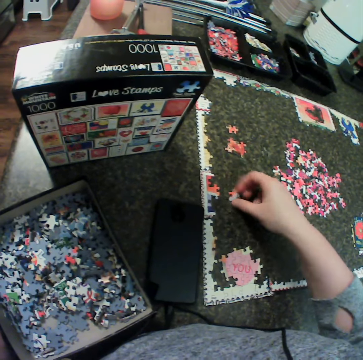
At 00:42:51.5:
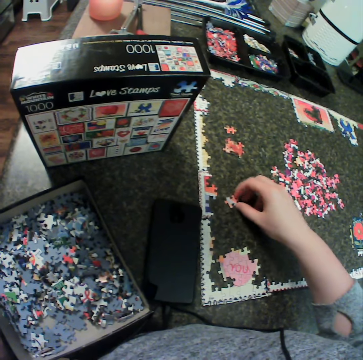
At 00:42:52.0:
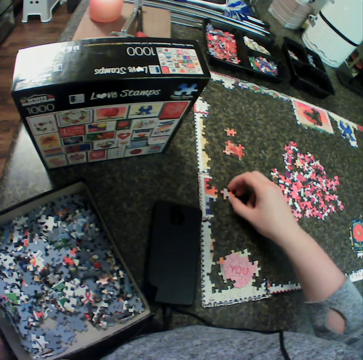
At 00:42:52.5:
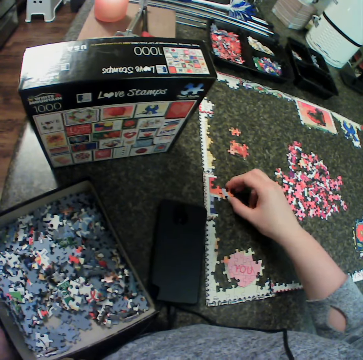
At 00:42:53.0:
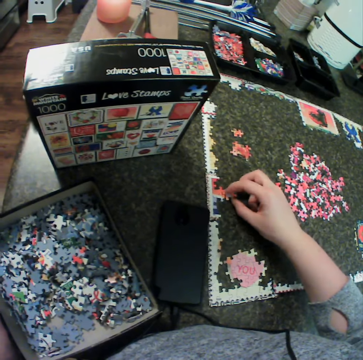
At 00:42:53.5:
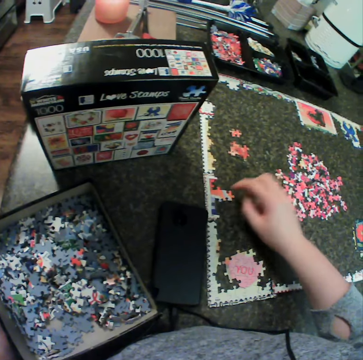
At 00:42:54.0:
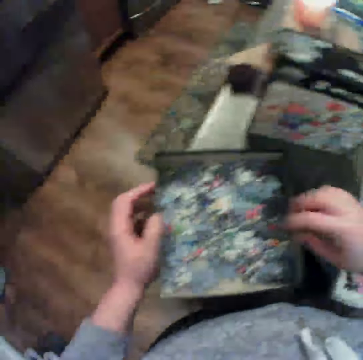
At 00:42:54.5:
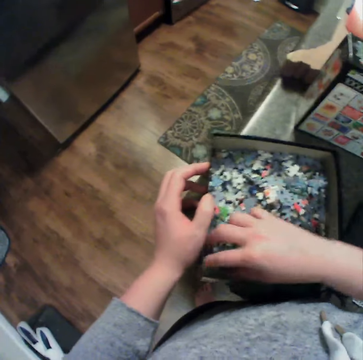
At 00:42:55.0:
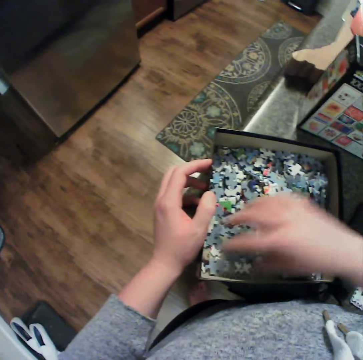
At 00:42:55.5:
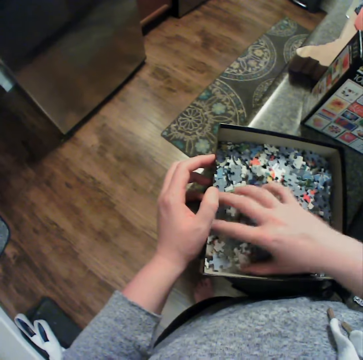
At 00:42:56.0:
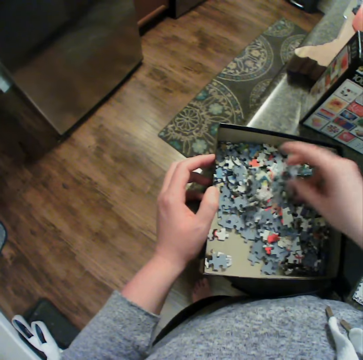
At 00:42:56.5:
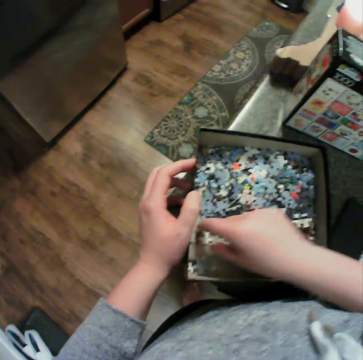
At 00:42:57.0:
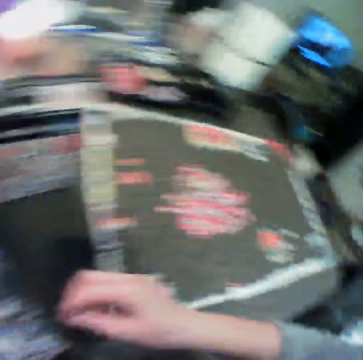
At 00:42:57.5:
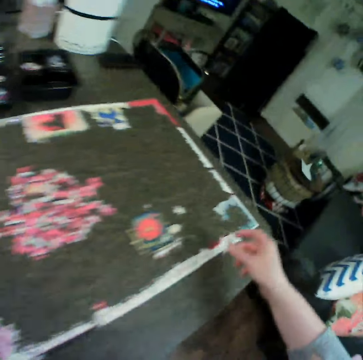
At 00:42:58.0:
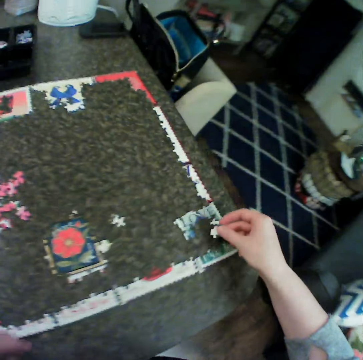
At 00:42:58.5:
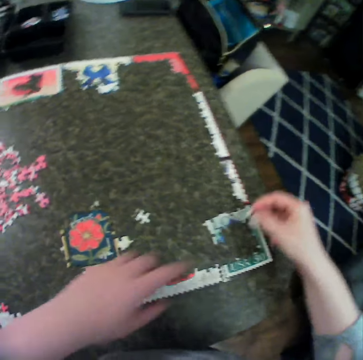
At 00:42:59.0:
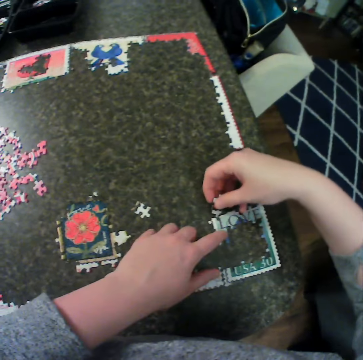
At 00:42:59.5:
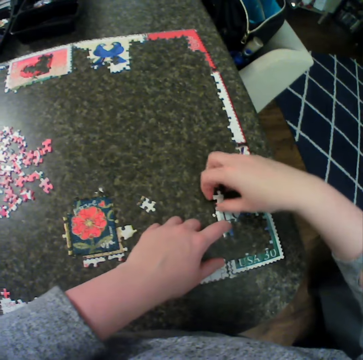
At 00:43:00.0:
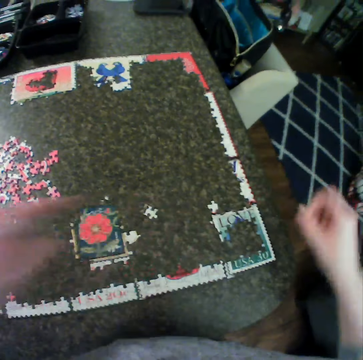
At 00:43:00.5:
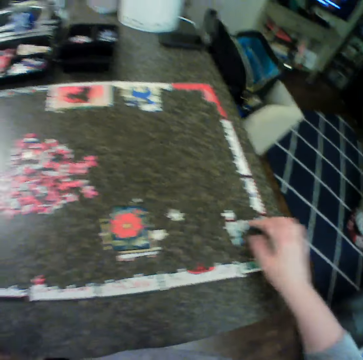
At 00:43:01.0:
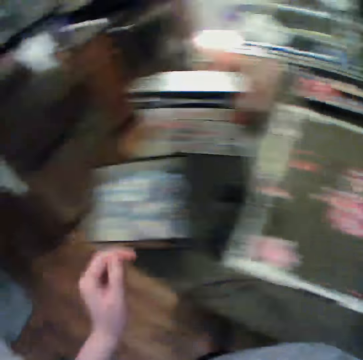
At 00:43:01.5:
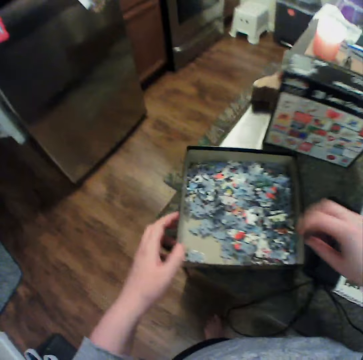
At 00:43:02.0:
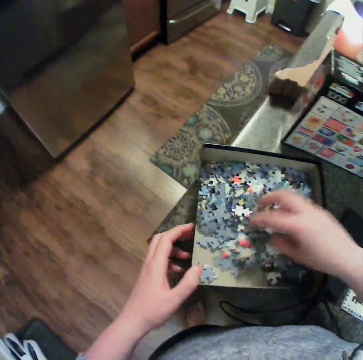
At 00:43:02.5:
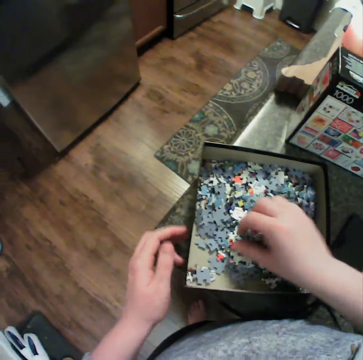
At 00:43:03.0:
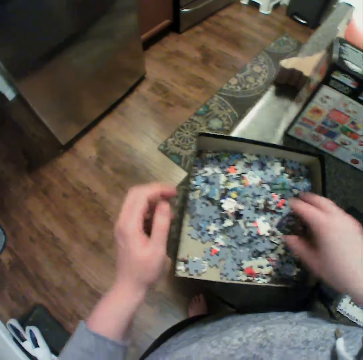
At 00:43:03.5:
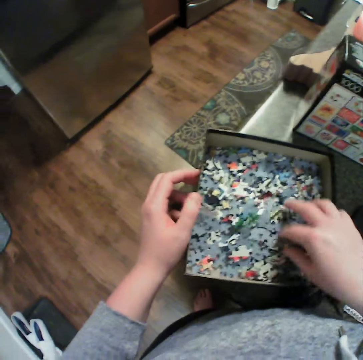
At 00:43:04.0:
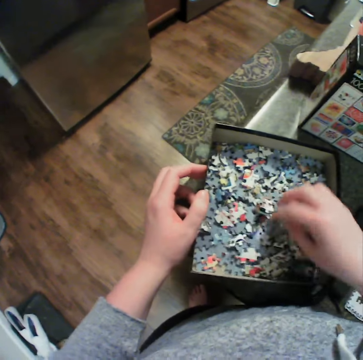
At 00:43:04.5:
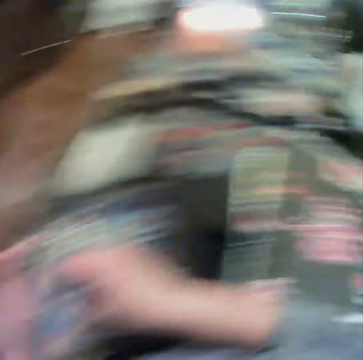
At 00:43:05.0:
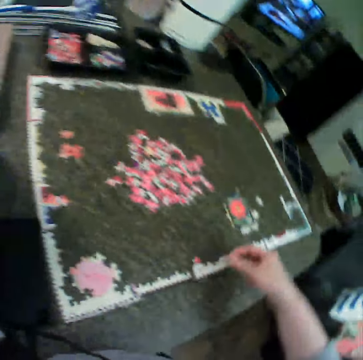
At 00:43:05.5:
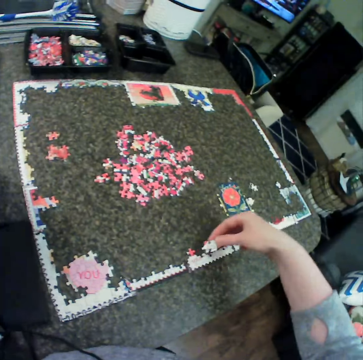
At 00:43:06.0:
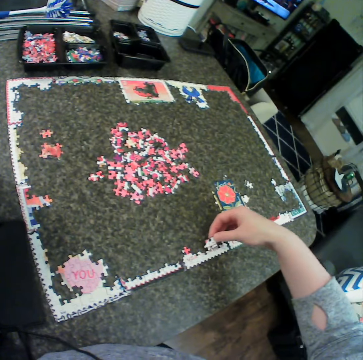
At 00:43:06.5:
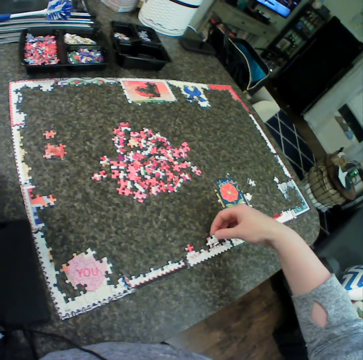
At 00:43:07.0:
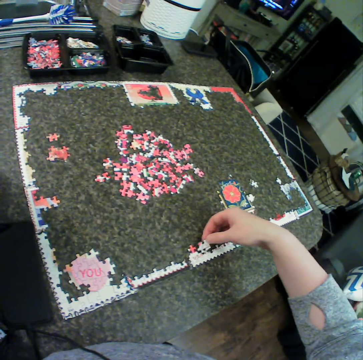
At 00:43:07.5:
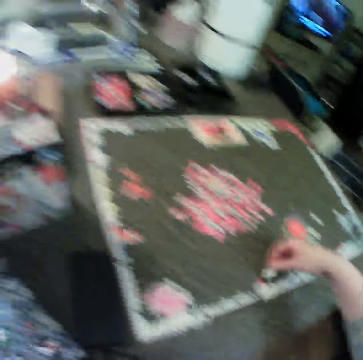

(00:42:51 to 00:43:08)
The camera wearer drops the puzzle piece. They turn the puzzle piece. They fix the puzzle together. They move a hand away from the puzzle piece. They spread the puzzle pieces. They shuffle a puzzle in the chart container. They pick a piece from the container. They hold the jigsaw puzzle. They fix the puzzle together. They move their hands away from the jigsaw puzzle. They touch the jigsaw puzzle. They remove a hand from the jigsaw puzzle. They hold the puzzle pieces box. They spread the puzzle piece. They shuffle a puzzle in the chart container. They remove a hand from the box. They hold the box. They pick a puzzle piece. They move the puzzle piece around the jigsaw.

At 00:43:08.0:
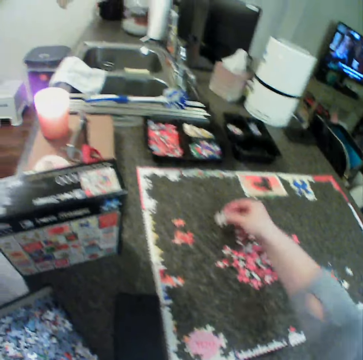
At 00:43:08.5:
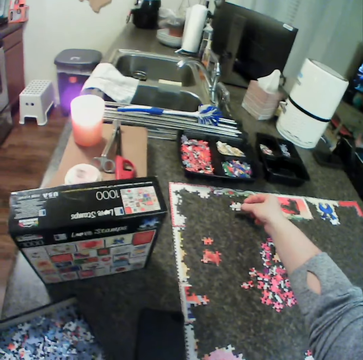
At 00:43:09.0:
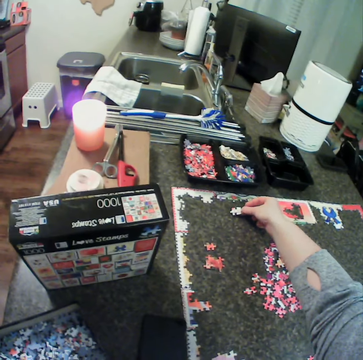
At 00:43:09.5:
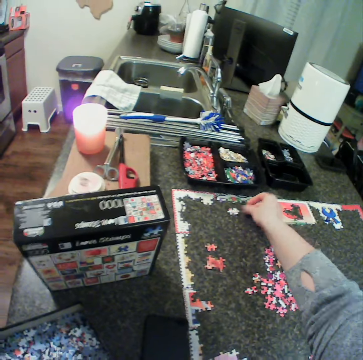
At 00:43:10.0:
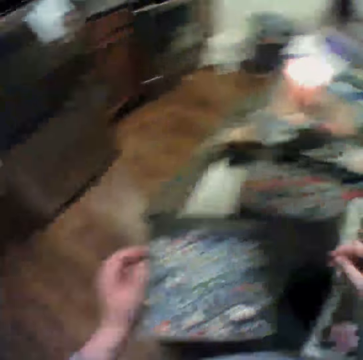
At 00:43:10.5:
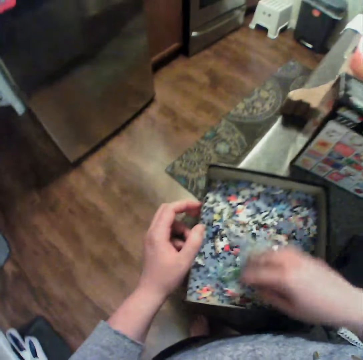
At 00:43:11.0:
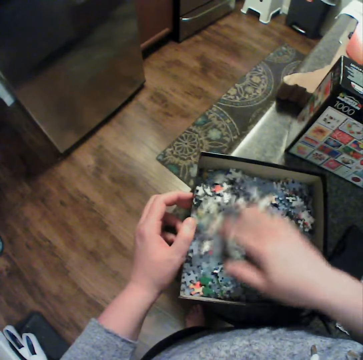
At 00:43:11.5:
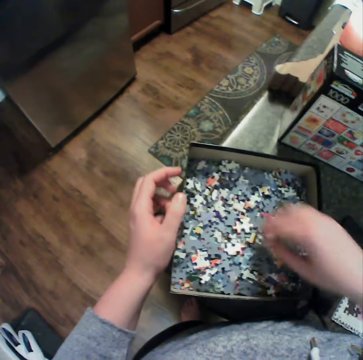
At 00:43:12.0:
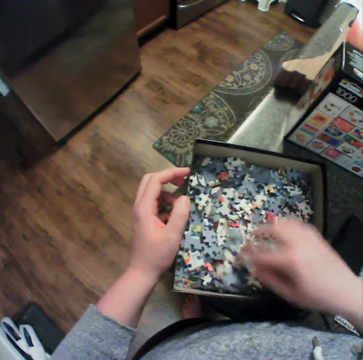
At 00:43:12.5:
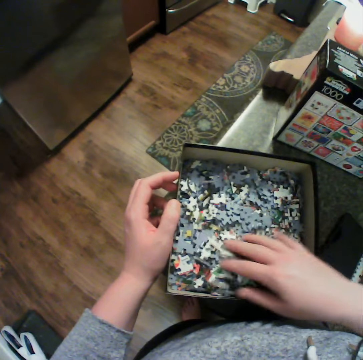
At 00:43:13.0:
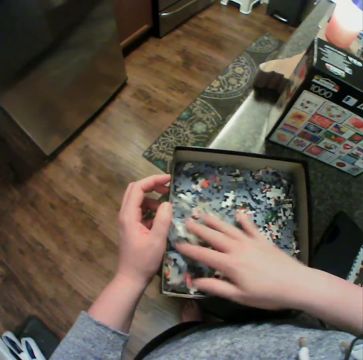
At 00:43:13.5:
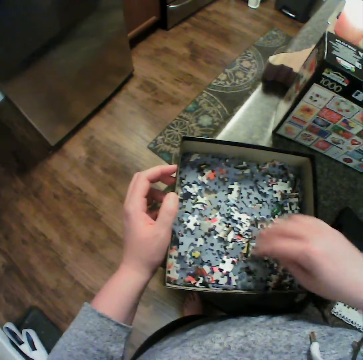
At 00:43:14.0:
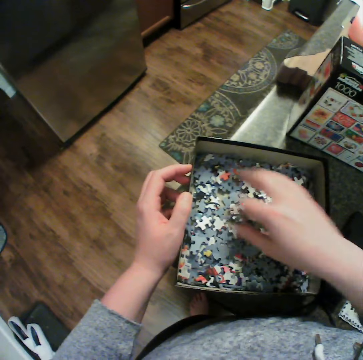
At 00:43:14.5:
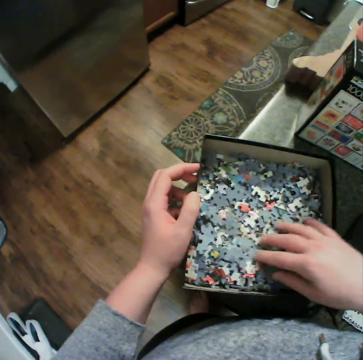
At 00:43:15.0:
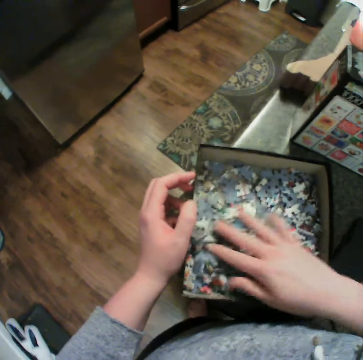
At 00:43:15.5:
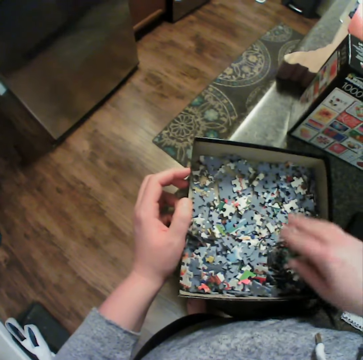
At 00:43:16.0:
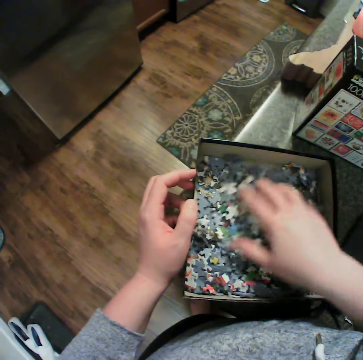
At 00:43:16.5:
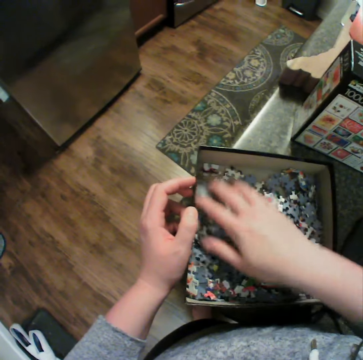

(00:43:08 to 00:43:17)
The camera wearer moves a puzzle piece. They drop the puzzle piece. They hold the puzzle piece box. They spread the puzzle pieces.

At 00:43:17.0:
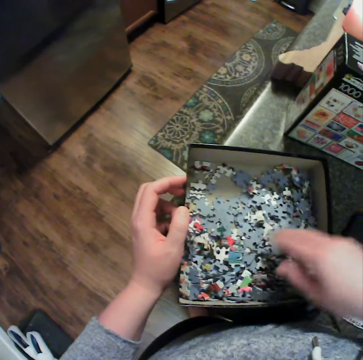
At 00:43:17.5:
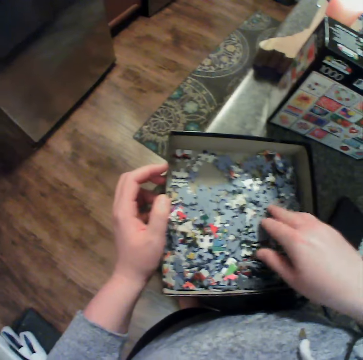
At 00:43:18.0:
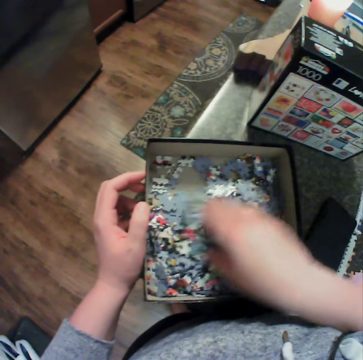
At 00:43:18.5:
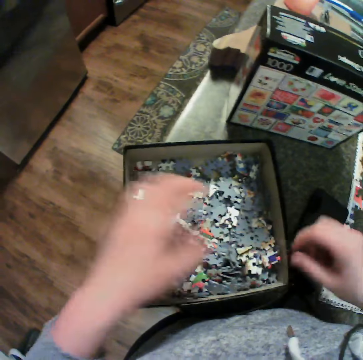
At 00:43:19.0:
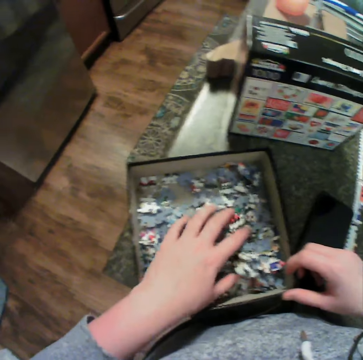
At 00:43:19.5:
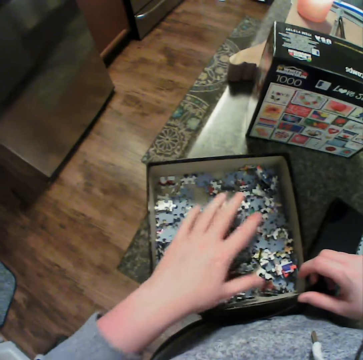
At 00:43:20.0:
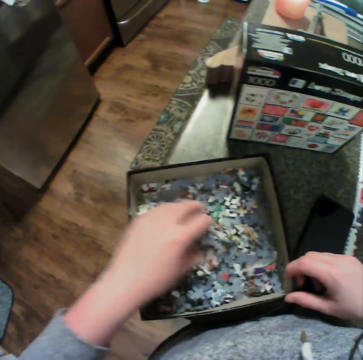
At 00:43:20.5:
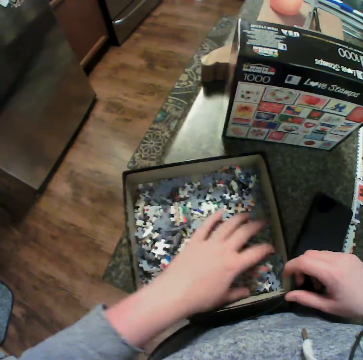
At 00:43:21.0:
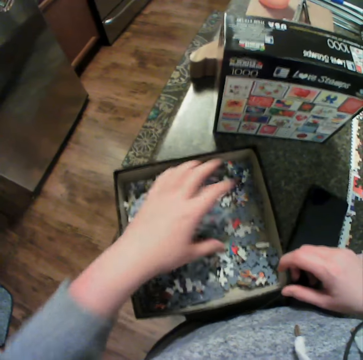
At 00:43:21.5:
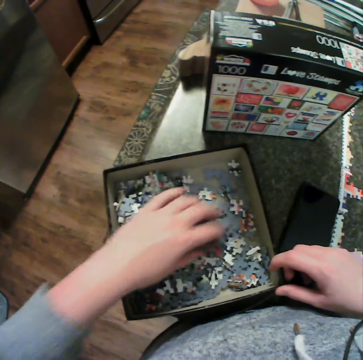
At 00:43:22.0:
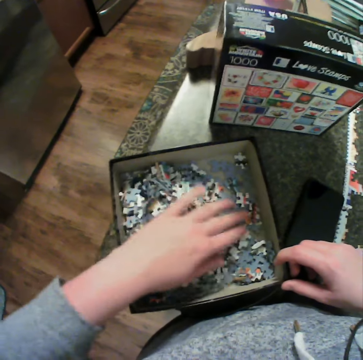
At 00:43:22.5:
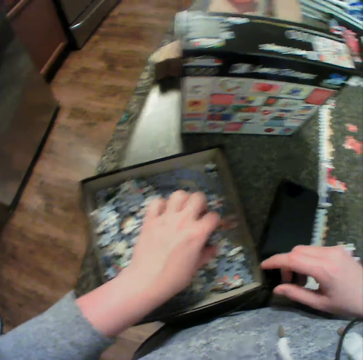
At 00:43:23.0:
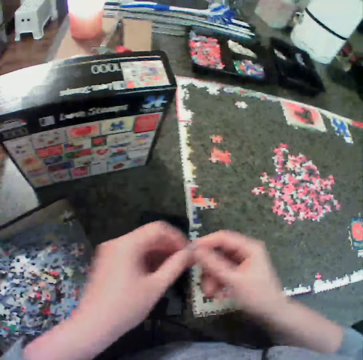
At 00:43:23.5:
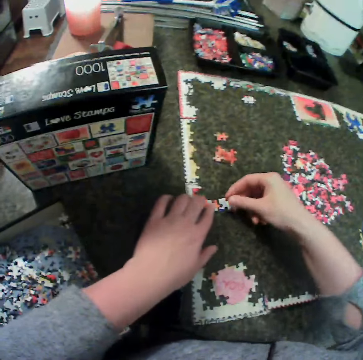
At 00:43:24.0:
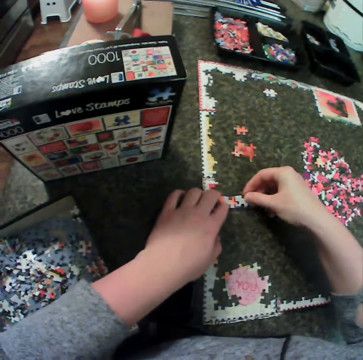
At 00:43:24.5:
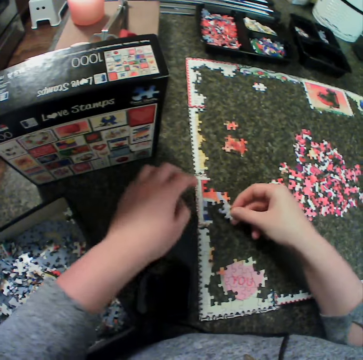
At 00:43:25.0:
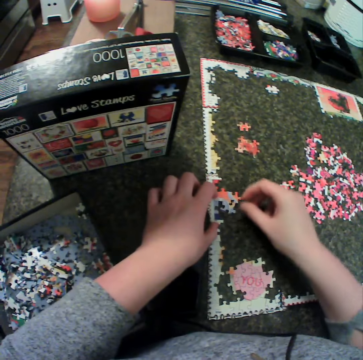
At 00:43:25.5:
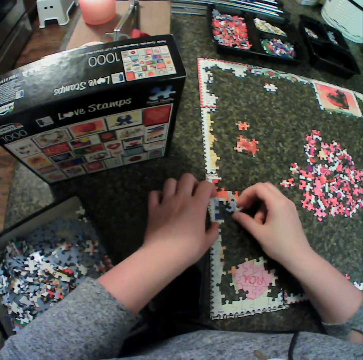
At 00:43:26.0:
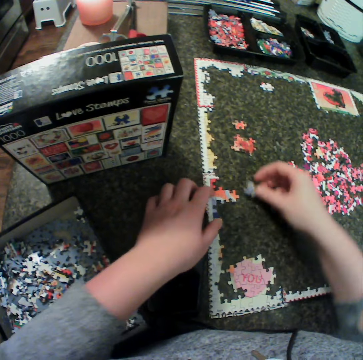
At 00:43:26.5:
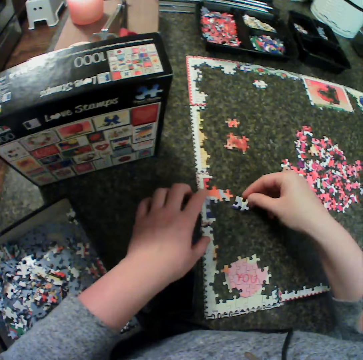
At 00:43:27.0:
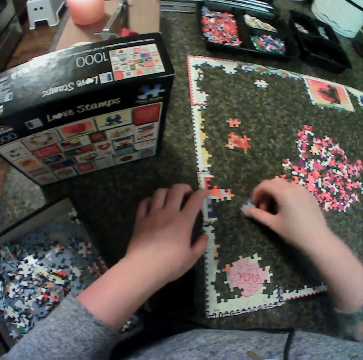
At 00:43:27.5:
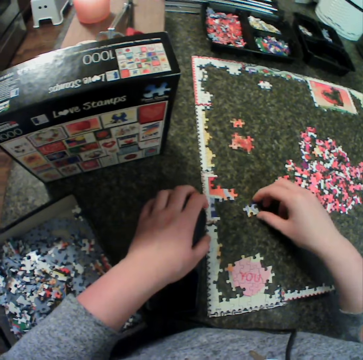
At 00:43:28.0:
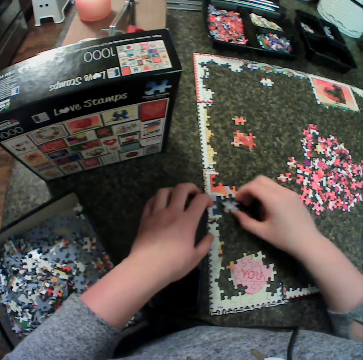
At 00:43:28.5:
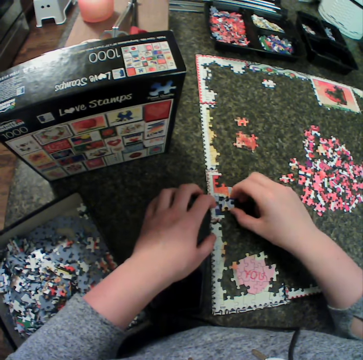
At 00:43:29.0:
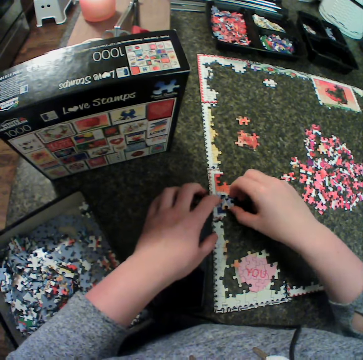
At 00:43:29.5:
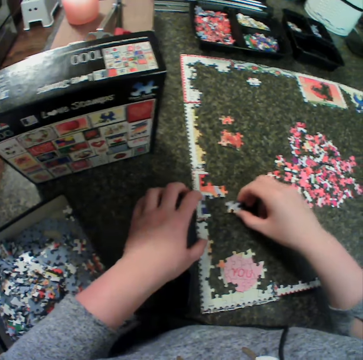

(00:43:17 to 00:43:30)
The camera wearer removes the hand from the box. They hold the puzzle pieces box. They spread the puzzle pieces. They pick up a piece from the container. They hold the puzzle piece with the other hand. They hold the jigsaw puzzle. They fit the puzzle piece on the jigsaw. They move the puzzle around. They hold the jigsaw puzzle. They drop the puzzle piece. They hold the puzzle piece. They move the puzzle around. They drop the puzzle piece. They turn the puzzle piece. They move the puzzle piece. They fit the puzzle piece on the jigsaw. They move the puzzle piece.
